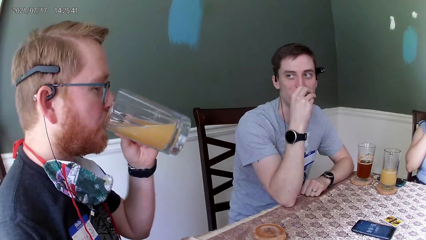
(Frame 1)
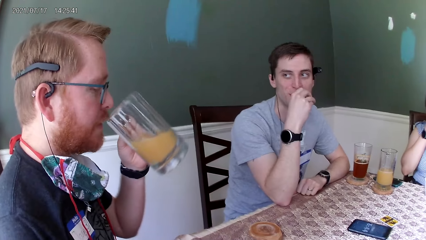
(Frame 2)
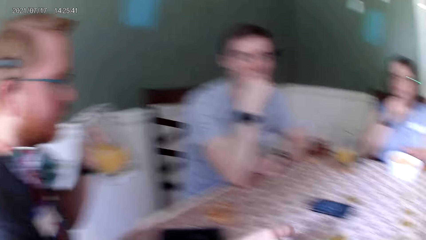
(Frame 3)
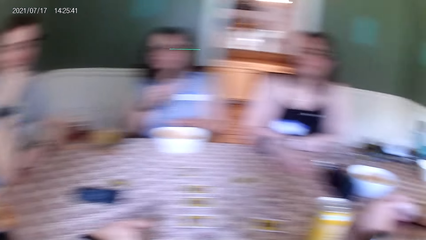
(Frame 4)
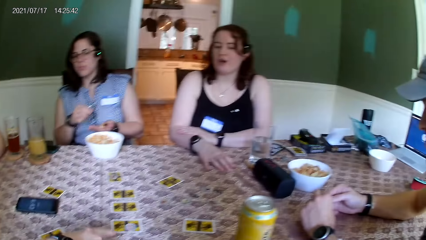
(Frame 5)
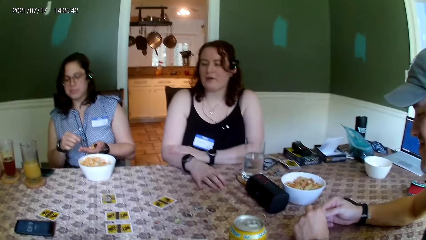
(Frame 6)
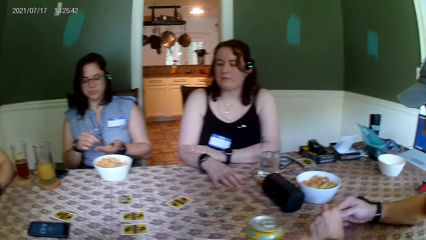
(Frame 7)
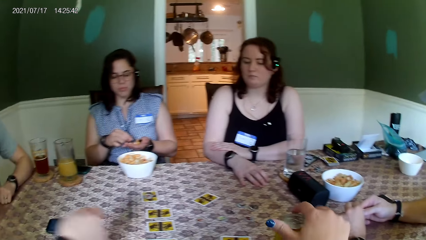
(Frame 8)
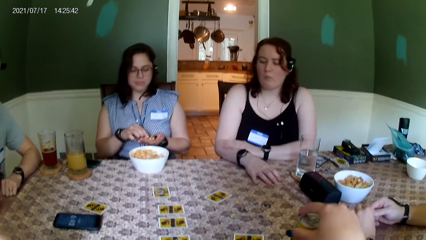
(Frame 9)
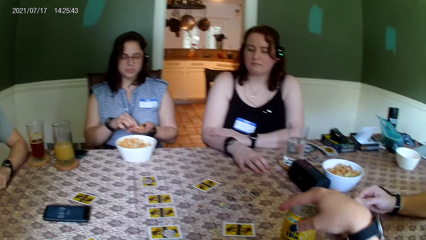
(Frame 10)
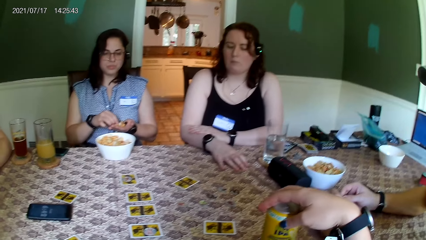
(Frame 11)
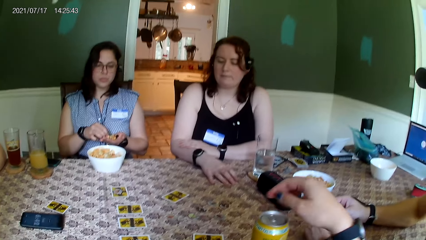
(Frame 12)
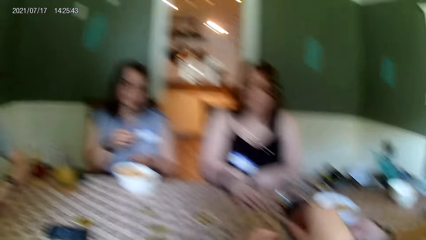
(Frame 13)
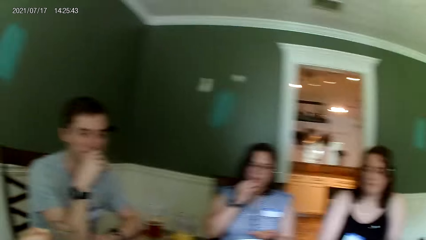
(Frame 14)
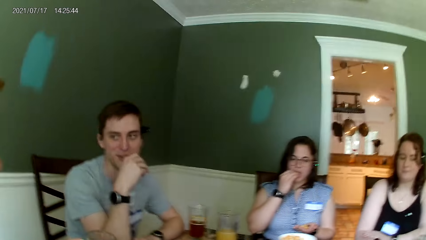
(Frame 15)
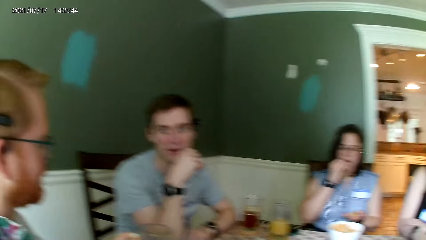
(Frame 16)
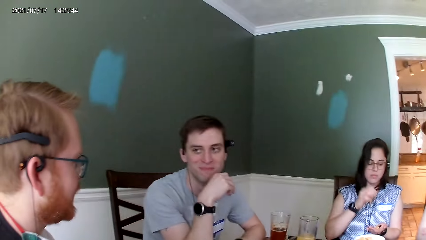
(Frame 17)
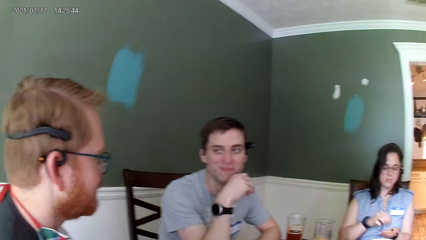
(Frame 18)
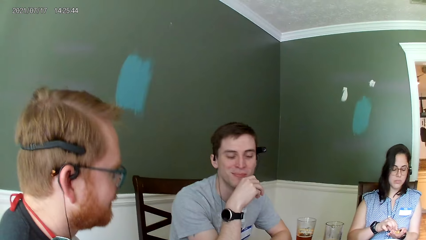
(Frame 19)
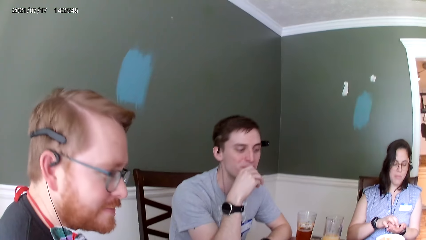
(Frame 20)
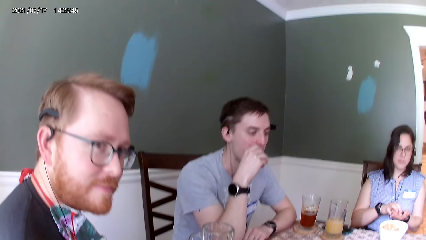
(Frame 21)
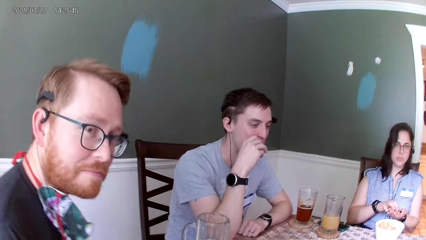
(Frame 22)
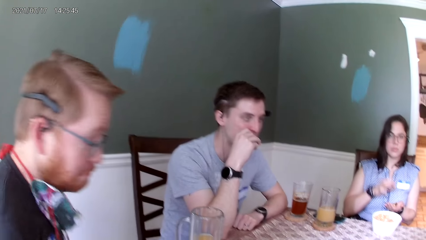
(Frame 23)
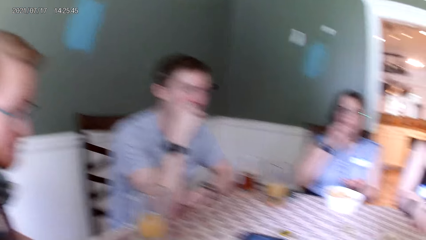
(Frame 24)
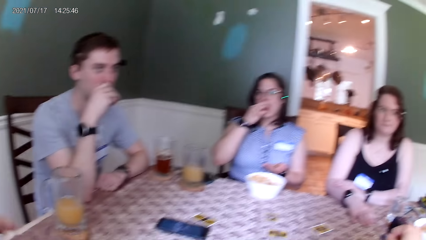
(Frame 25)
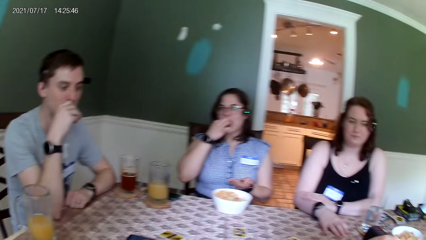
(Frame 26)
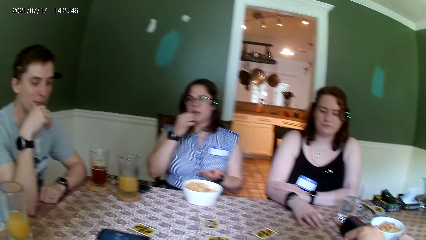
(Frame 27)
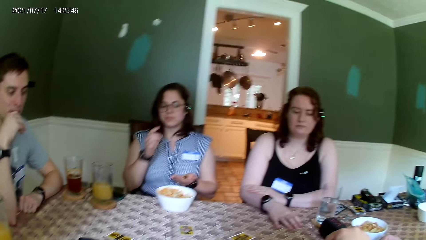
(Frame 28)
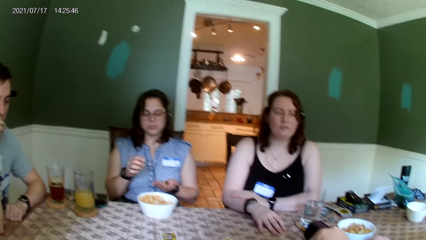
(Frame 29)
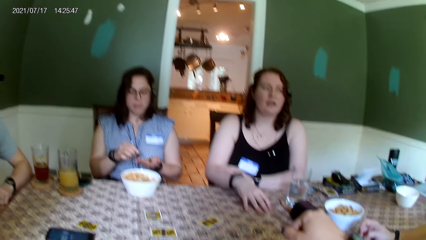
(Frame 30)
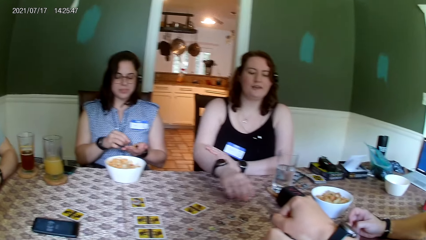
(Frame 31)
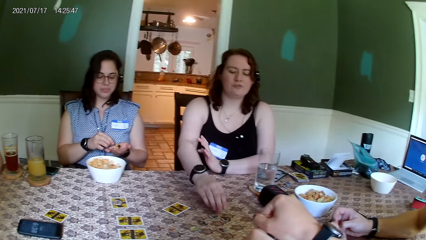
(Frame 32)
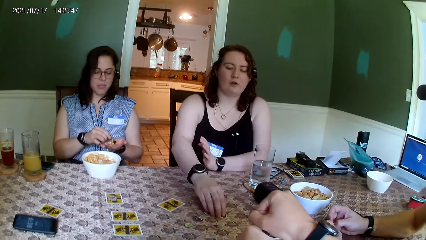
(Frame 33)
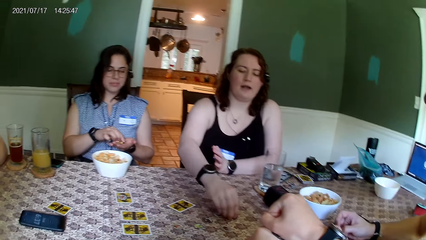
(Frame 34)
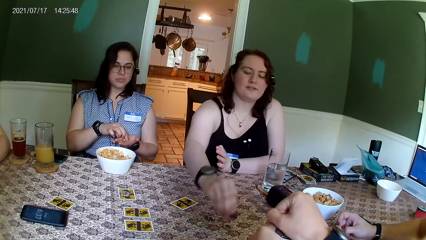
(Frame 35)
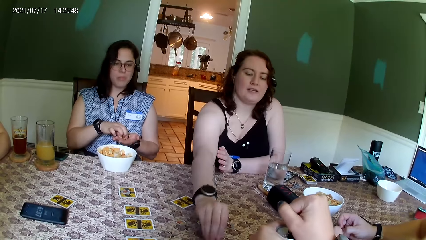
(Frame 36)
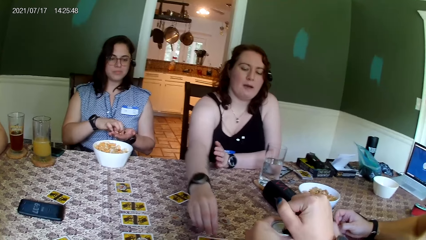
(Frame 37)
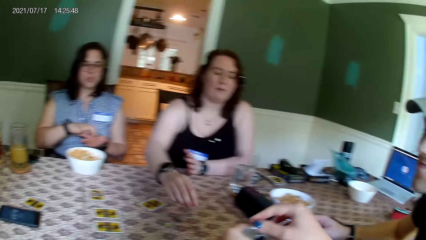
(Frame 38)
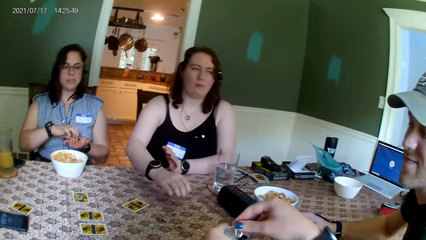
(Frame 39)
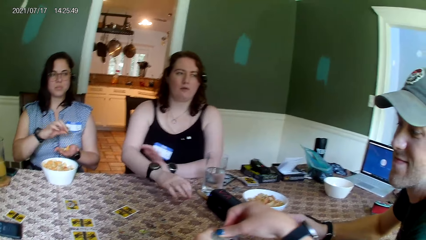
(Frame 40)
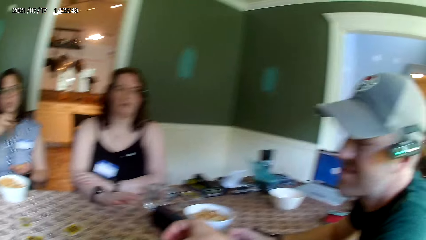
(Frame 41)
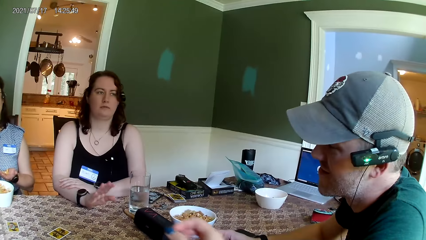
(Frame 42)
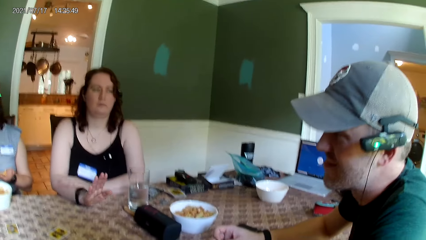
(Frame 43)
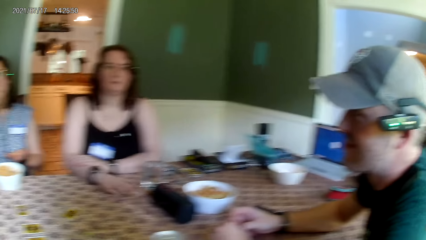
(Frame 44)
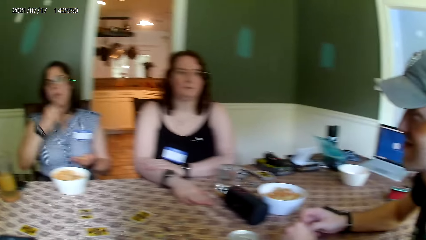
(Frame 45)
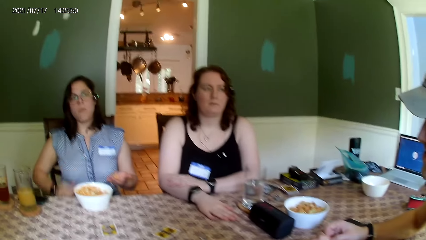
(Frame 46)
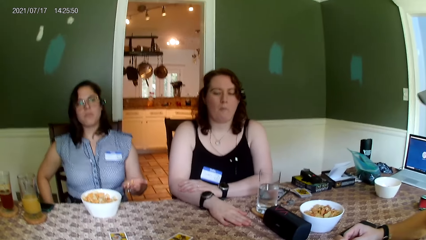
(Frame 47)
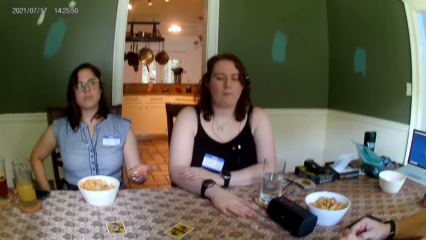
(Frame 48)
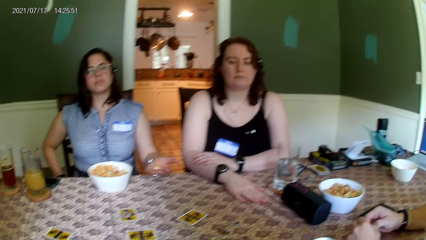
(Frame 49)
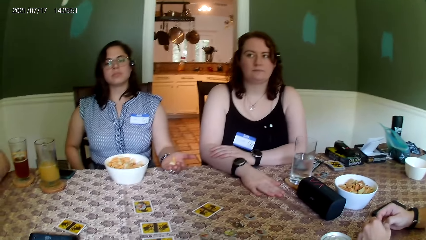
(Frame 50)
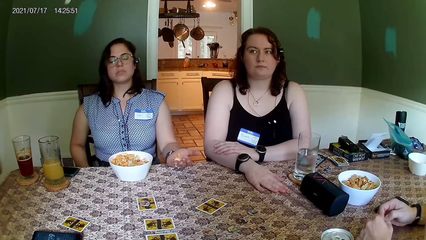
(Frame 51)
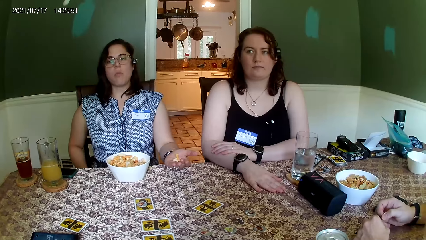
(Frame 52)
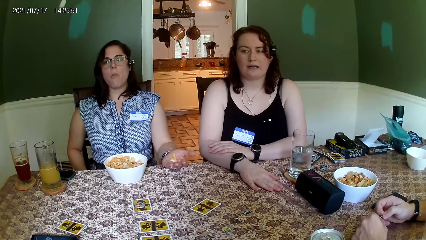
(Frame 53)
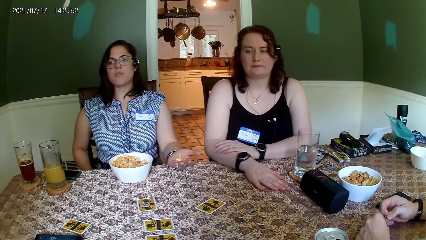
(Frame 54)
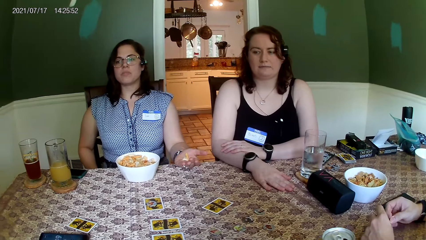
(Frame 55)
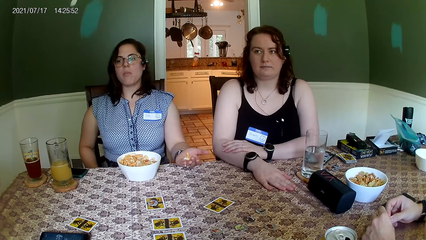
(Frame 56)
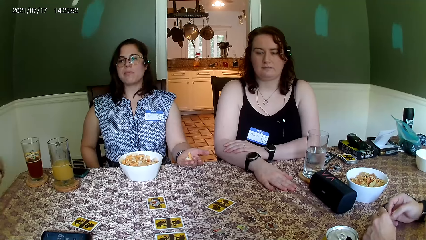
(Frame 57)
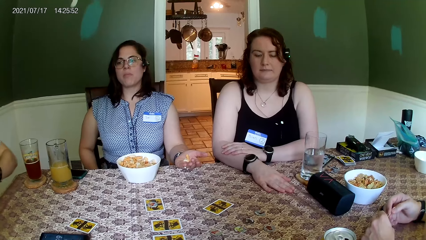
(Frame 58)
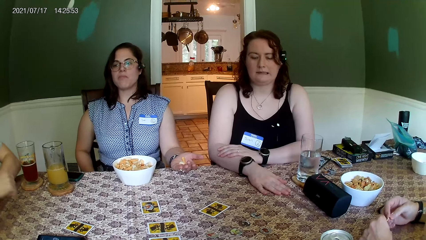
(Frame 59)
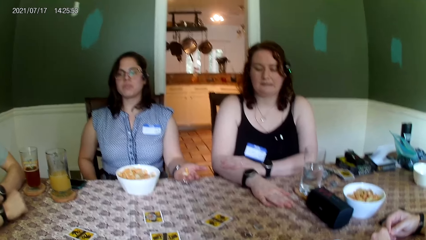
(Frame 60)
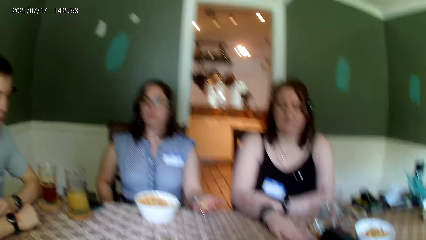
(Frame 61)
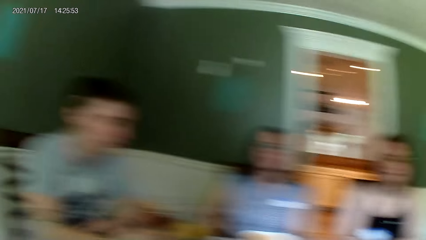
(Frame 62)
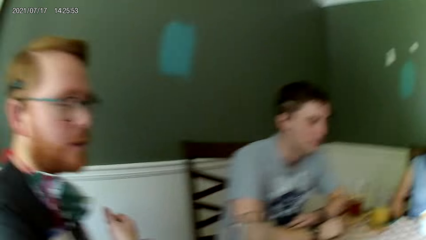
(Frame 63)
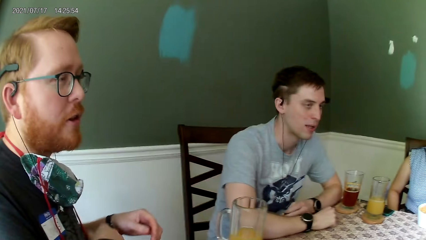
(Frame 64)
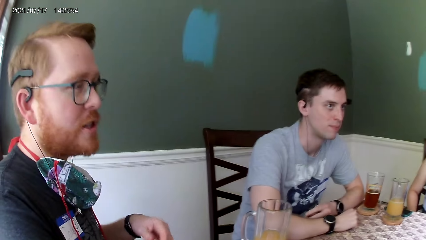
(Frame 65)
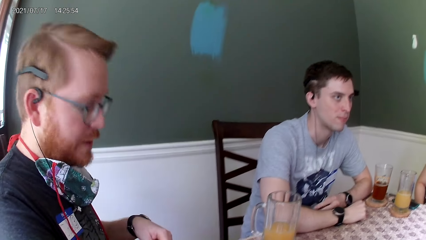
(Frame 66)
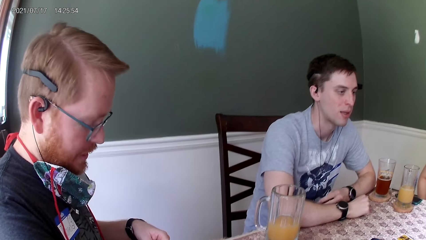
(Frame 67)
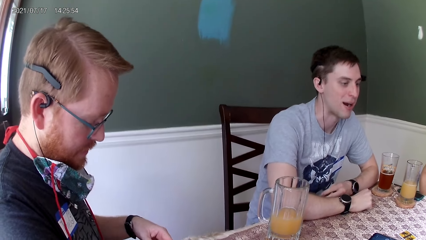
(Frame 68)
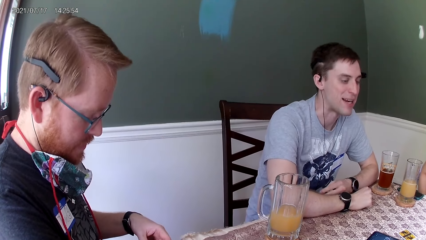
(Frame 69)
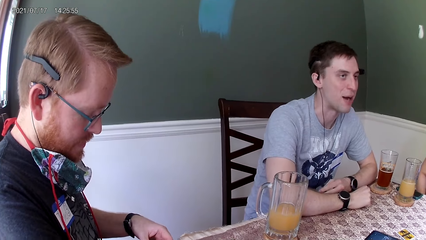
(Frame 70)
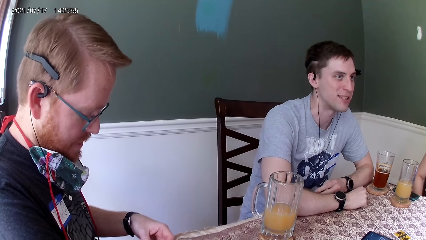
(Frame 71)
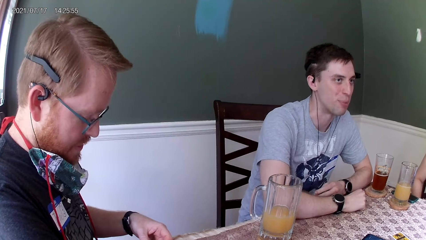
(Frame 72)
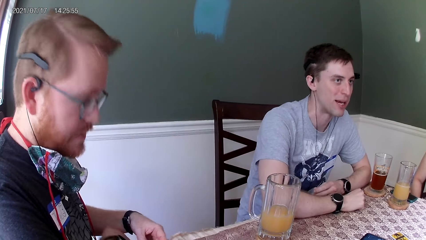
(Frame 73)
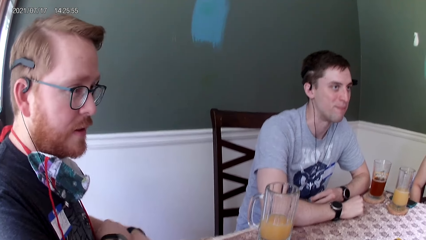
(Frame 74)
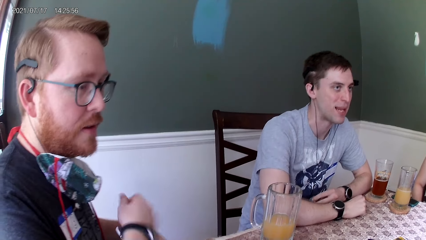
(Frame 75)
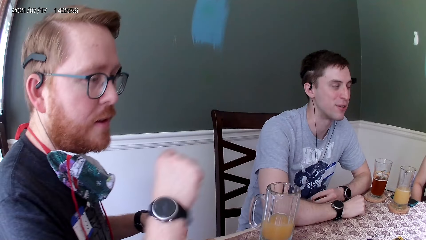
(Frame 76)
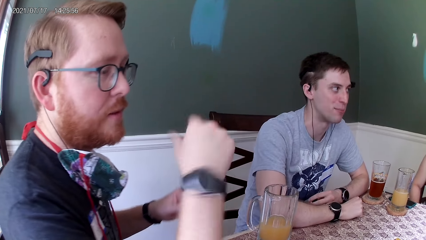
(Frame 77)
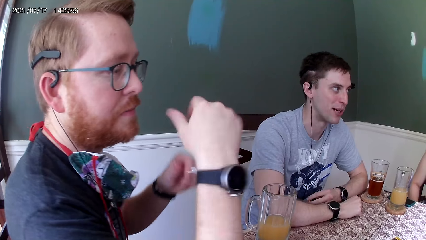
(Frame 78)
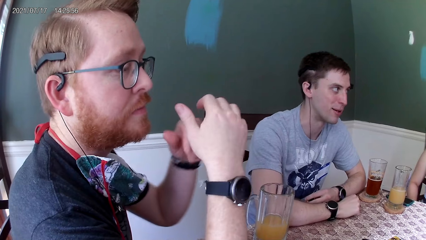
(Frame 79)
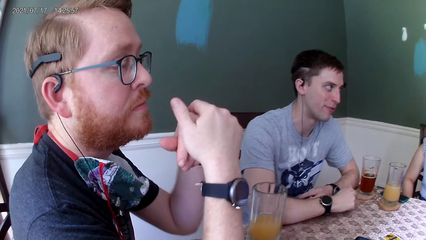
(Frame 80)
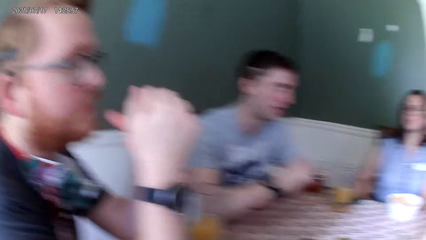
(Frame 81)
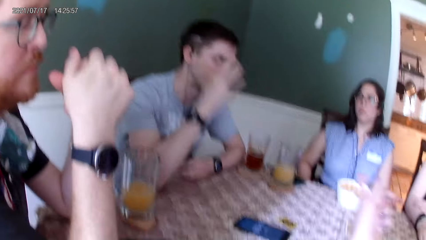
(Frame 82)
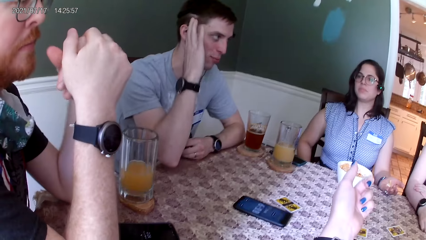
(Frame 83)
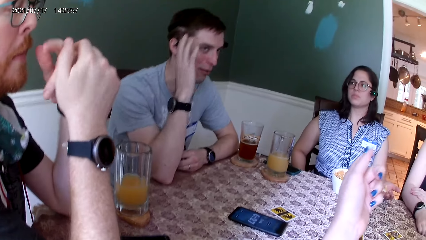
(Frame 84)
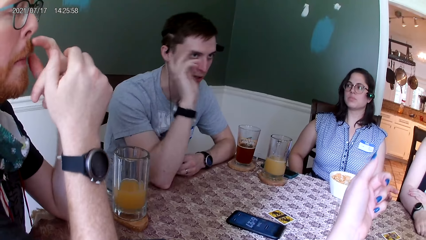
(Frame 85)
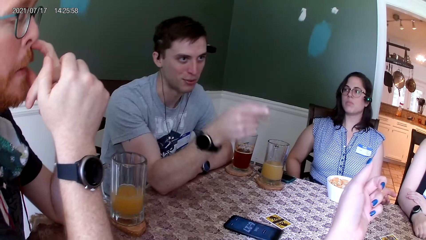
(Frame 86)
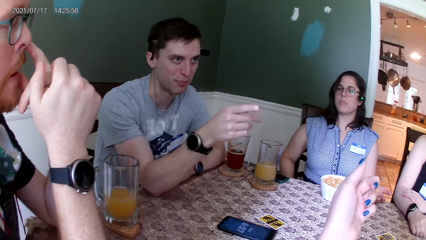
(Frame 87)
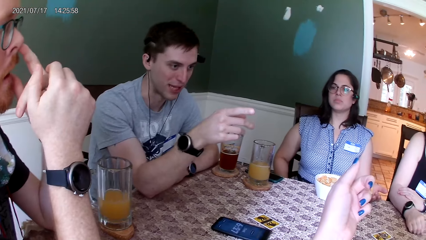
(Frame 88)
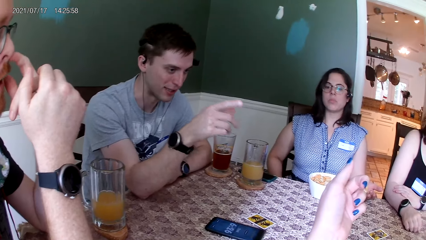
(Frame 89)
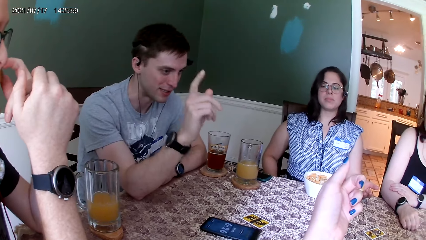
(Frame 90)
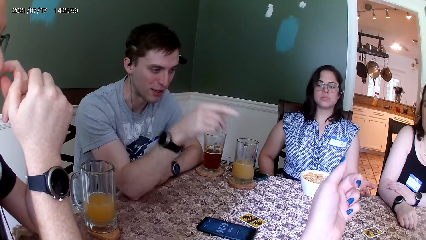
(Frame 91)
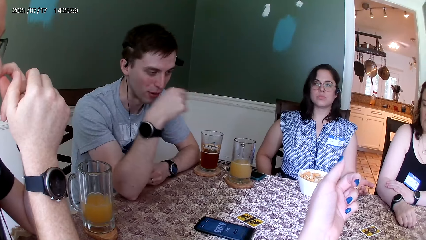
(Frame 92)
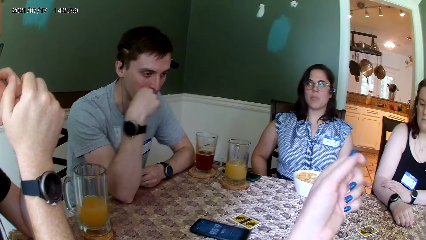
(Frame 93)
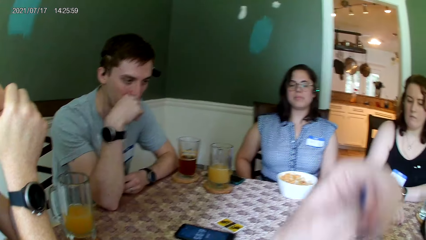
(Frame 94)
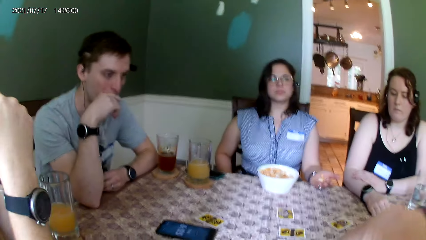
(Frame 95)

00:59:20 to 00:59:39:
A man drinks the juice. The camera wearer looks at the cards. She touches the can of beer on the table with her right hand. She holds the container. She looks at another man. A woman moves a coin on the table with her right hand. She picks the token and puts the token on the table. The camera wearer talks to the woman. She looks at the first man. A man shakes his right hand. Another man touches his face with his right hand. The camera wearer moves the hand. The second man talks to the camera wearer.
